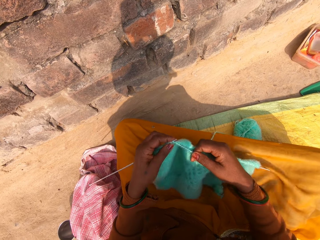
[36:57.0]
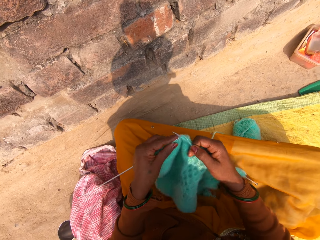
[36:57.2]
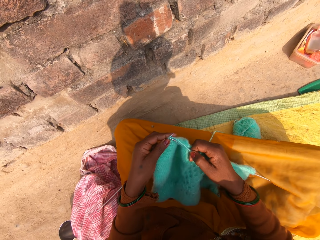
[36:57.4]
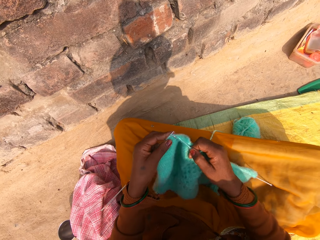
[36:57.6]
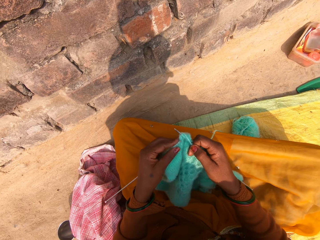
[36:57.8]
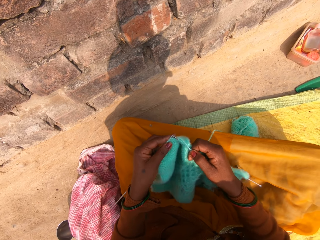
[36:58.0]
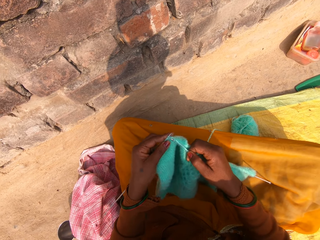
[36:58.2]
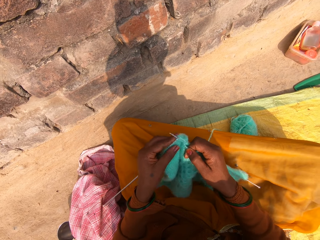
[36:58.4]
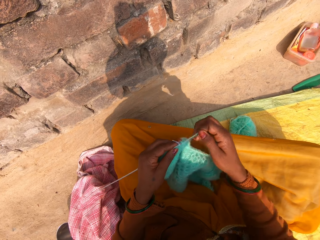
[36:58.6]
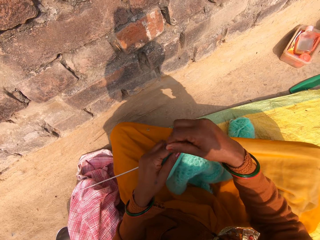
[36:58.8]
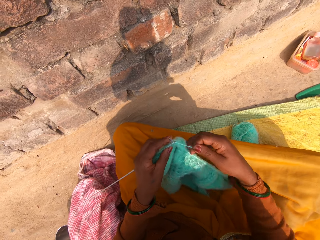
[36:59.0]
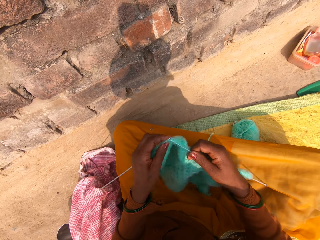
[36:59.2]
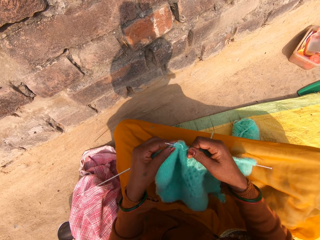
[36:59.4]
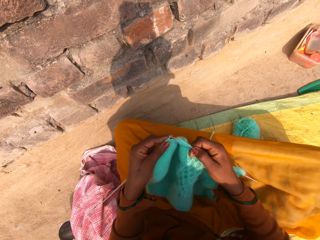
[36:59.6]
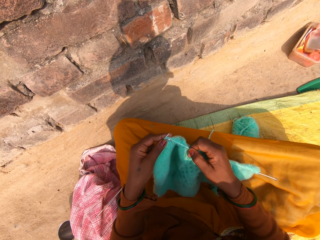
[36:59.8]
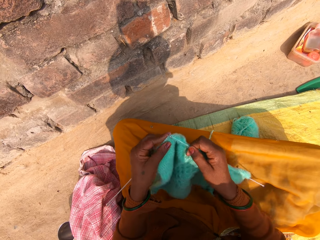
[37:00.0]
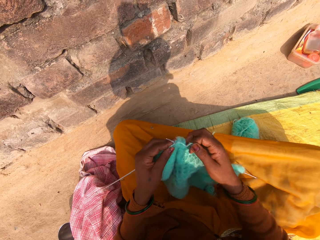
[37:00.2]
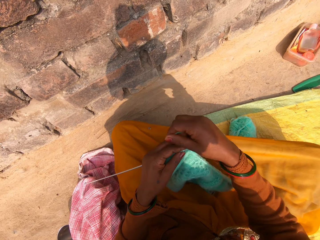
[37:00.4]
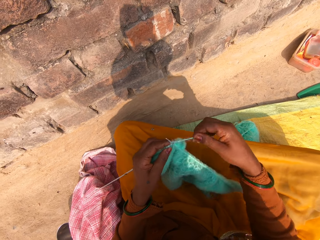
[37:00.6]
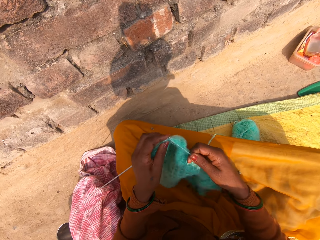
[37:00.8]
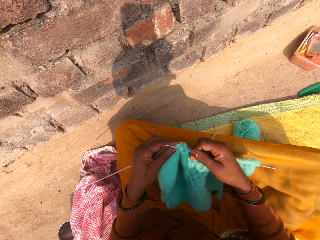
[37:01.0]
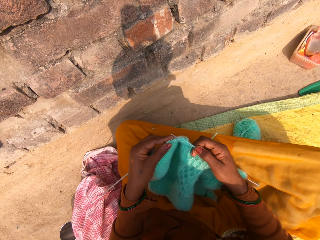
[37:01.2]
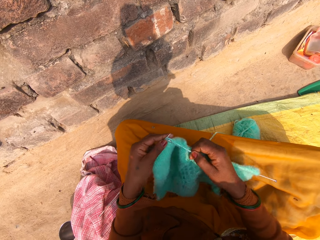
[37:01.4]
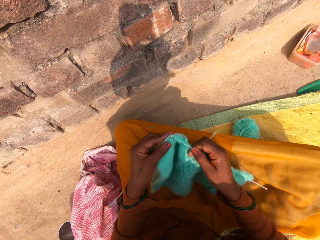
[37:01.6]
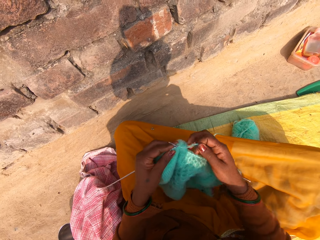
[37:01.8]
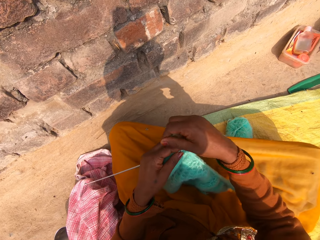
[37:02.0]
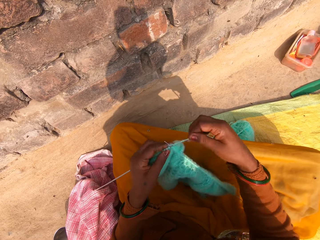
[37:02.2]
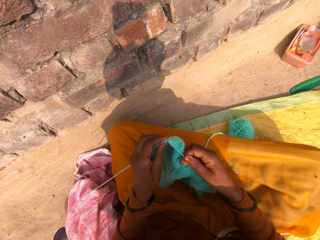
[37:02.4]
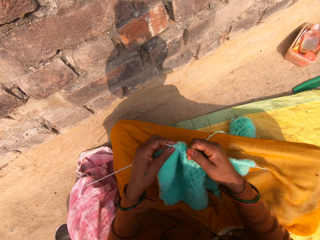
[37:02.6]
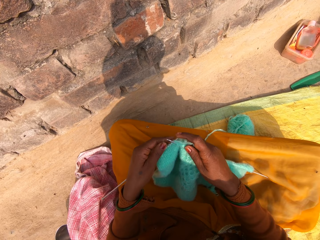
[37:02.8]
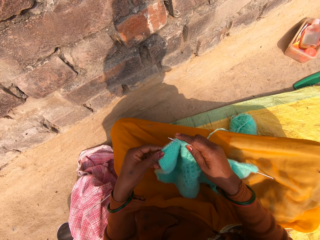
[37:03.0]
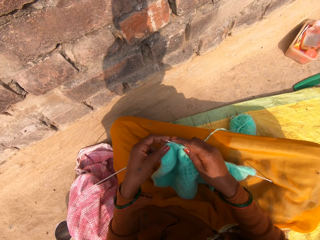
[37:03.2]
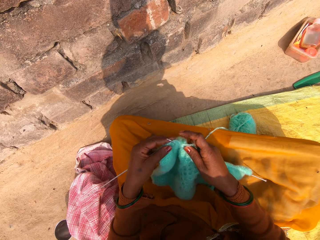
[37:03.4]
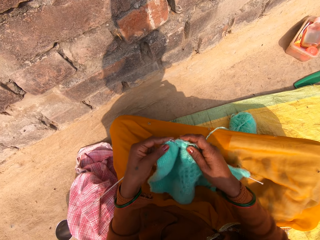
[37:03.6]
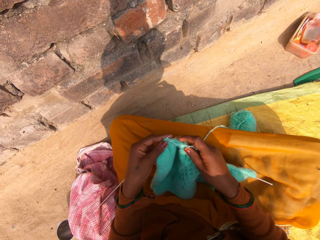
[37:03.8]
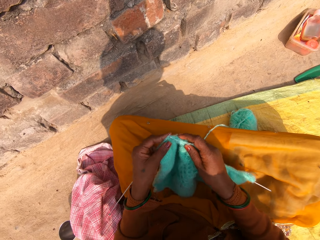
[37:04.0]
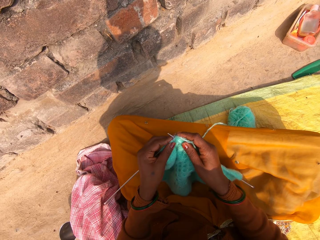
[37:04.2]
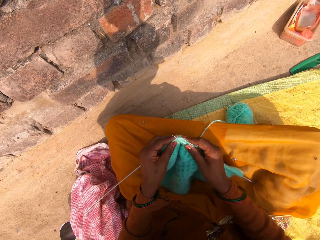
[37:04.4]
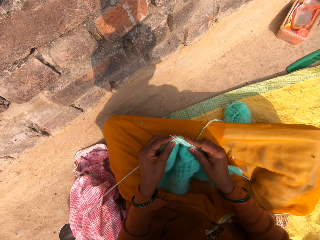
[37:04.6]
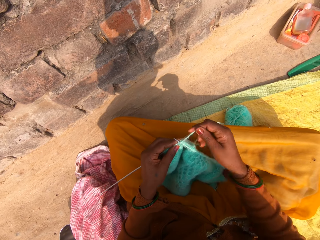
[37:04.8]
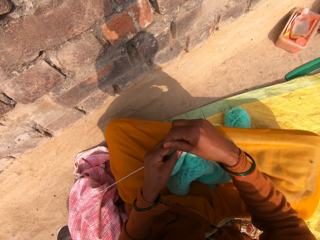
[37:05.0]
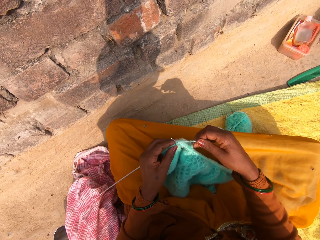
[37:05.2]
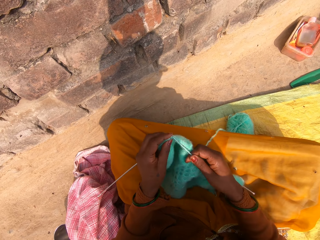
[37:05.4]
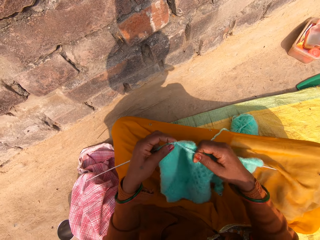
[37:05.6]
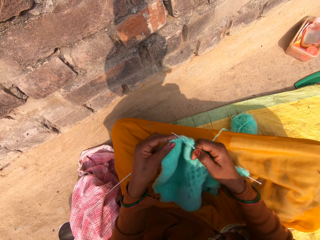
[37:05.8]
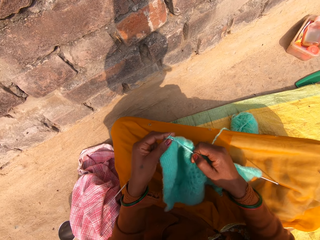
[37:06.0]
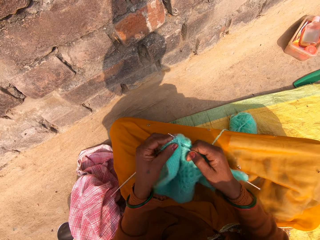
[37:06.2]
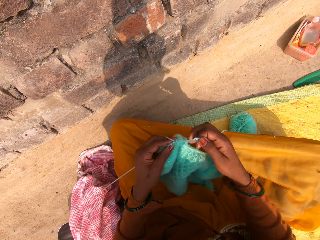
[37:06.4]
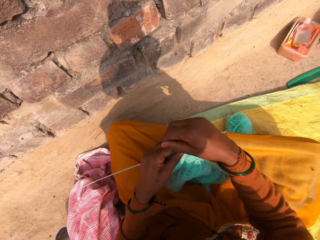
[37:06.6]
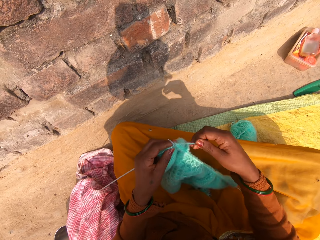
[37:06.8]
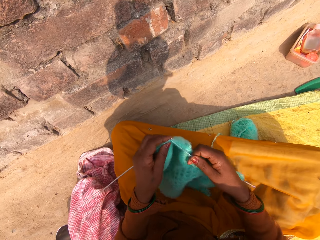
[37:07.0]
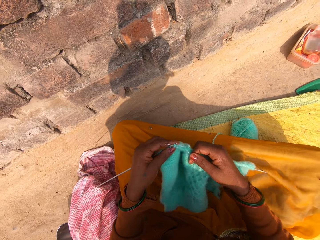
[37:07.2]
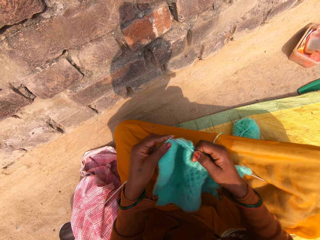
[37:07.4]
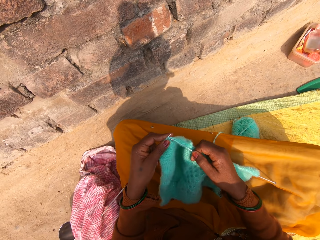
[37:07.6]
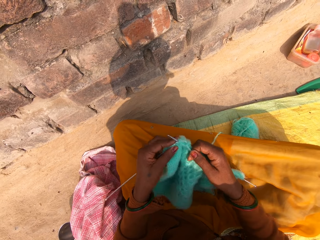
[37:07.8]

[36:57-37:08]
The camera wearer rolls a knitting thread on a single point knitting needle. They knit a fabric. They hook the knitting thread with the single point knitting needle. They roll the knitting thread on the single point knitting needle. They knit the fabric. They hook the knitting thread with the single point knitting needle. They roll the knitting thread on the single point knitting needle. They knit the fabric. They hook the knitting thread with the single point knitting needle. They roll the knitting thread on the single point knitting needle. They hook the knitting thread with the single point knitting needle. They roll the knitting thread on the single point knitting needle. They knit the fabric. They hook the knitting thread with the single point knitting needle. They roll the knitting thread on the single point knitting needle.

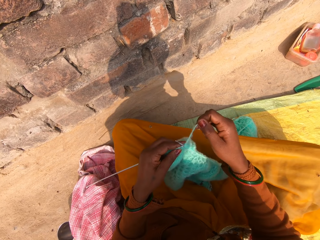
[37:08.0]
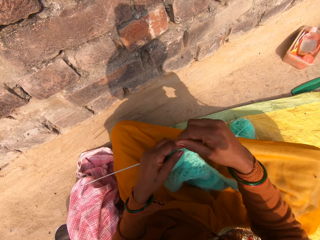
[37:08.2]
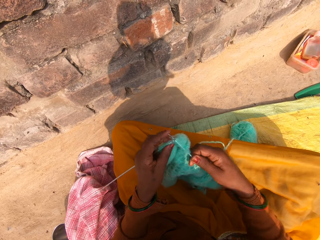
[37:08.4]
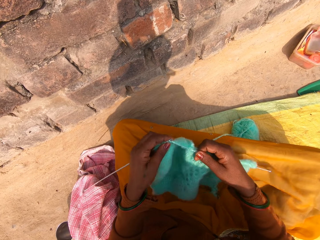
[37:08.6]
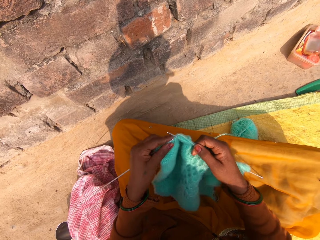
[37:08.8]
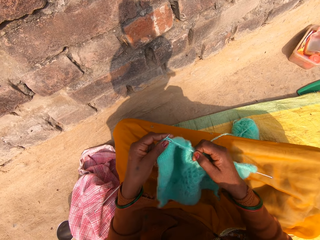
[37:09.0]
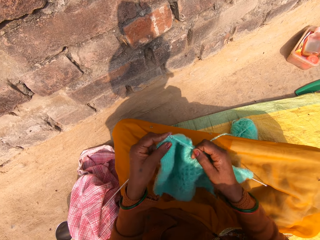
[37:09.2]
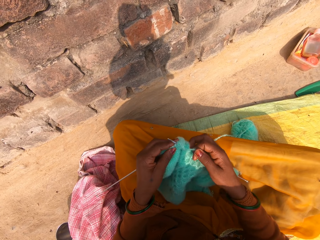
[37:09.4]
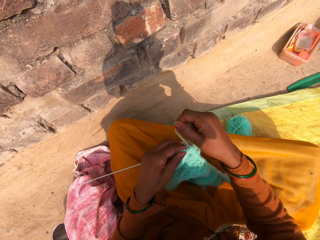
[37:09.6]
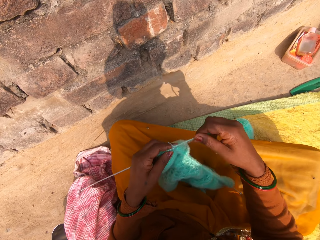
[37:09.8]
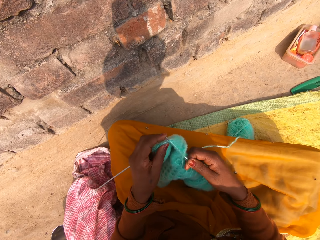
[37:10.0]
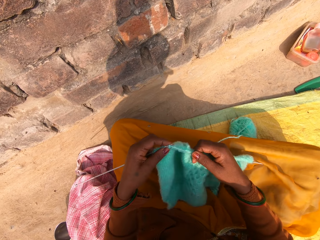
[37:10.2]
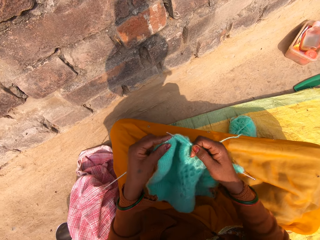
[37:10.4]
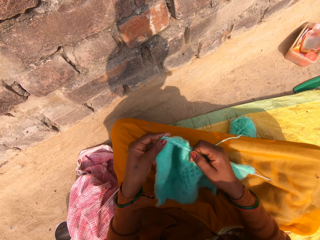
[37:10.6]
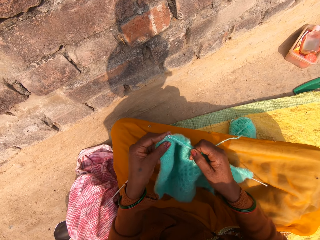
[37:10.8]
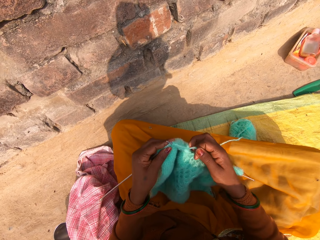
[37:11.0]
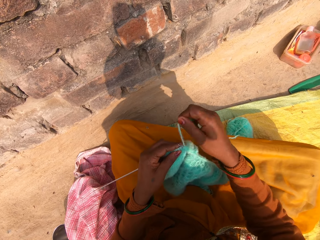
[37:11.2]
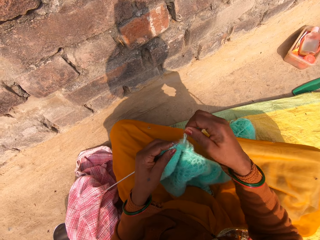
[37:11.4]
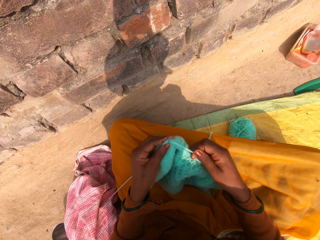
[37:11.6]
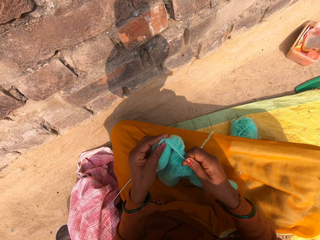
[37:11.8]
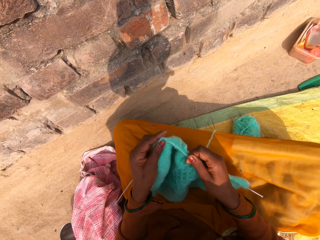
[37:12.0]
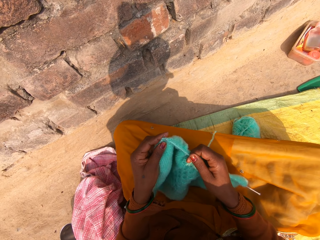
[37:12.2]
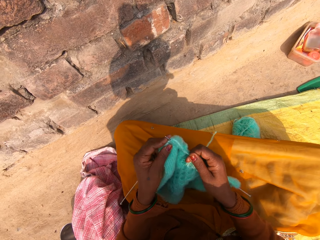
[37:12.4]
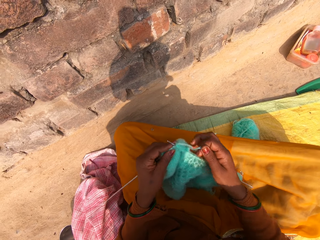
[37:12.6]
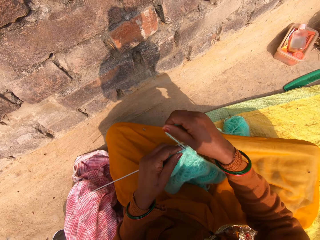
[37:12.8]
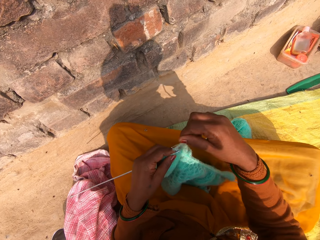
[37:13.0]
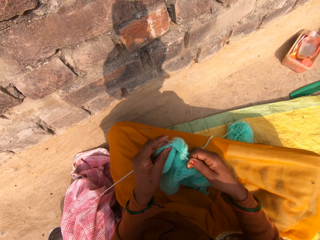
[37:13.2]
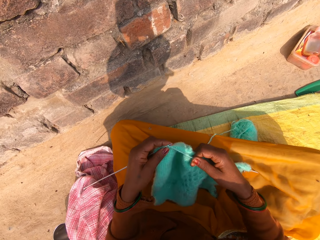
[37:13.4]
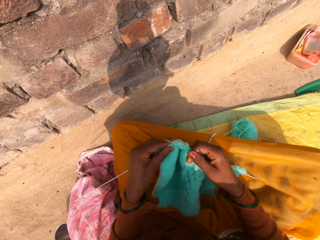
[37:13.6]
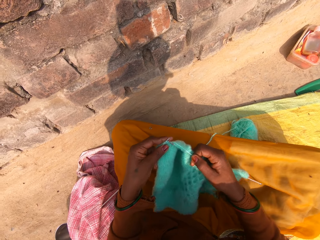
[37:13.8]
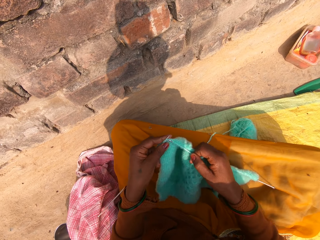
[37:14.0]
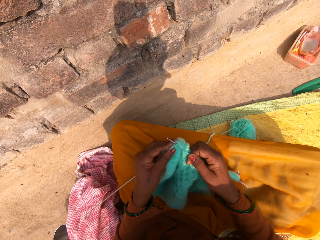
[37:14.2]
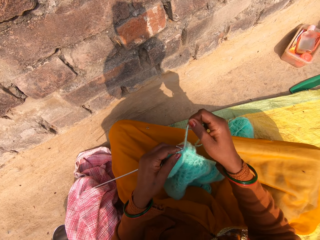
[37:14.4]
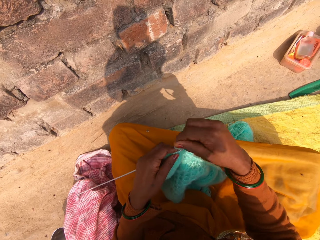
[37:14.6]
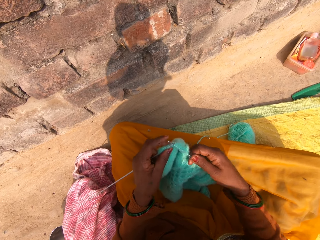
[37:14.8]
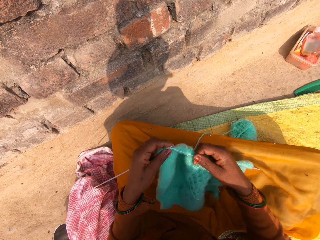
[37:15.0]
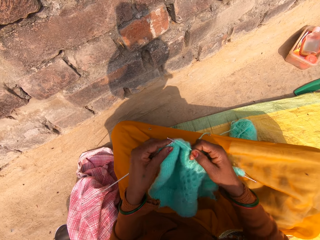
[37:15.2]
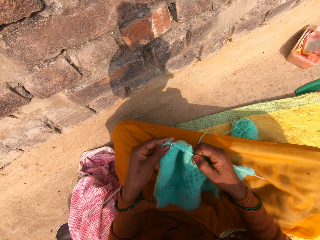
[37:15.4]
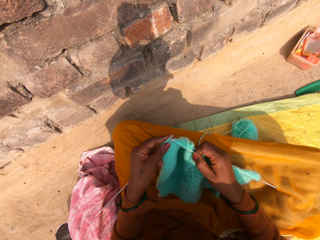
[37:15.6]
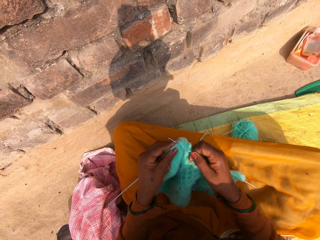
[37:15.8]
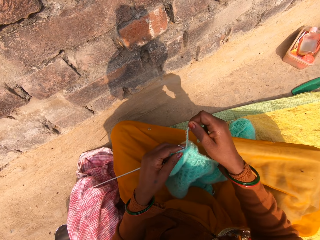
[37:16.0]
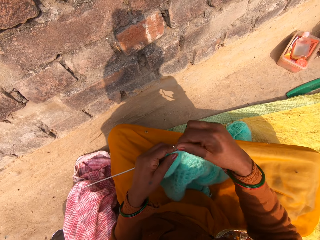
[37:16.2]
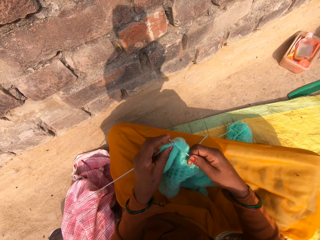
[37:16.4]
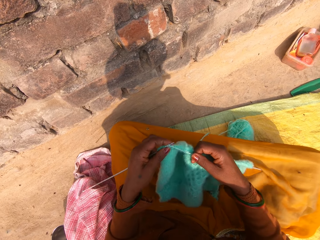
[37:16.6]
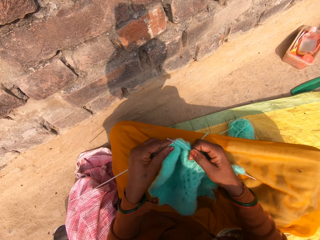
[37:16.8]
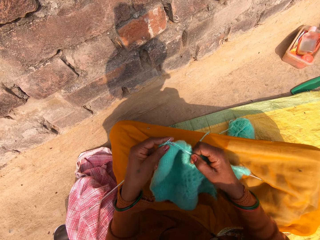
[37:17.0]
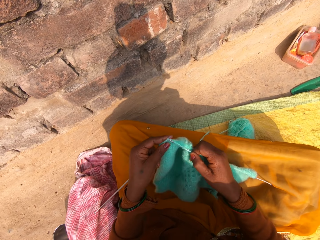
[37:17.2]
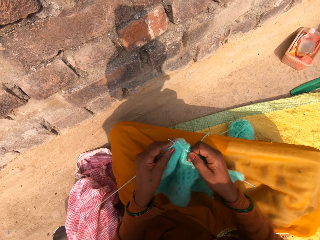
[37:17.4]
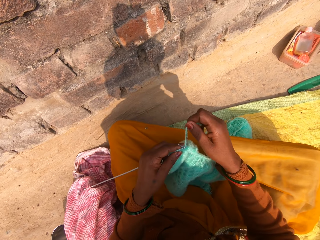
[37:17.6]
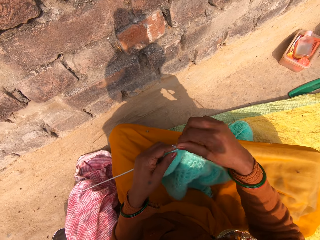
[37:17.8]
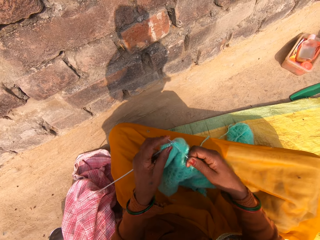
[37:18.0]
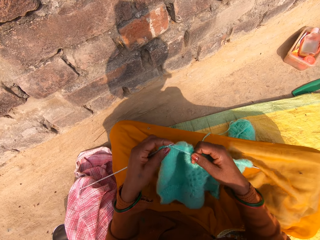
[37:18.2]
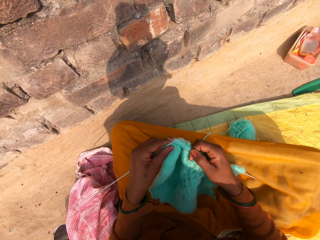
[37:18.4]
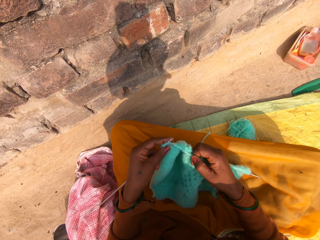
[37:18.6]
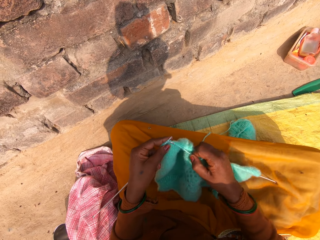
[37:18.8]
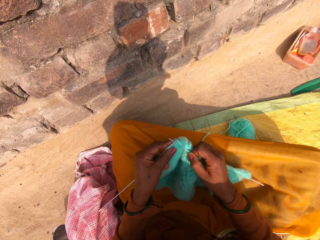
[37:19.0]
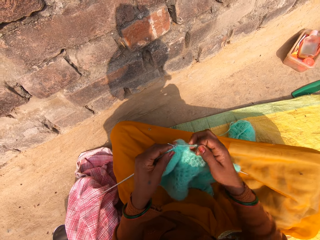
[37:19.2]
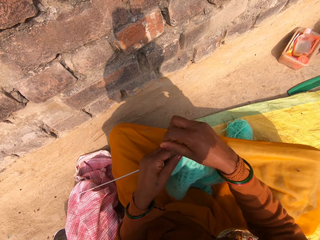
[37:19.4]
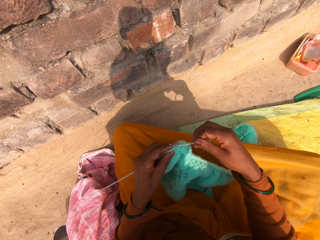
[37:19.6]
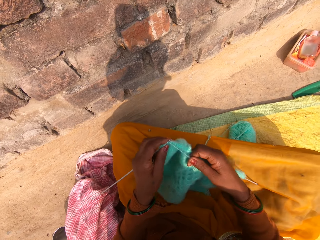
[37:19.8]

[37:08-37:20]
The camera wearer hooks a knitting thread with a single point knitting needle. They roll the knitting thread on the single point knitting needle. They knit a fabric. They hook the knitting thread with the single point knitting needle. They roll the knitting thread on the single point knitting needle. They knit the fabric. They hook the knitting thread with the single point knitting needle. They roll the knitting thread on the single point knitting needle. They knit the fabric. They hook the knitting thread with the single point knitting needle. They roll the knitting thread on the single point knitting needle. They knit the fabric. They hook the knitting thread with the single point knitting needle. They roll the knitting thread on the single point knitting needle. They knit the fabric. They hook the knitting thread with the single point knitting needle. They roll the knitting thread on the single point knitting needle. They knit the fabric. They hook the knitting thread with the single point knitting needle. They roll the knitting thread on the single point knitting needle.
